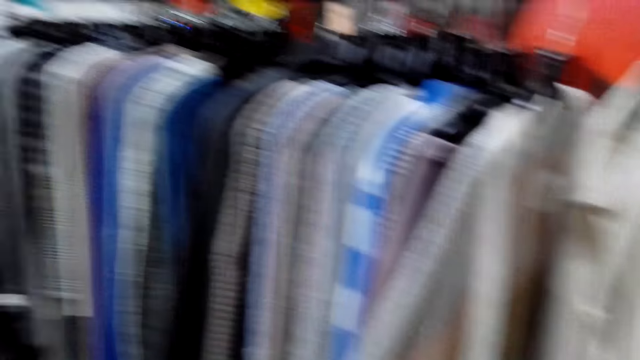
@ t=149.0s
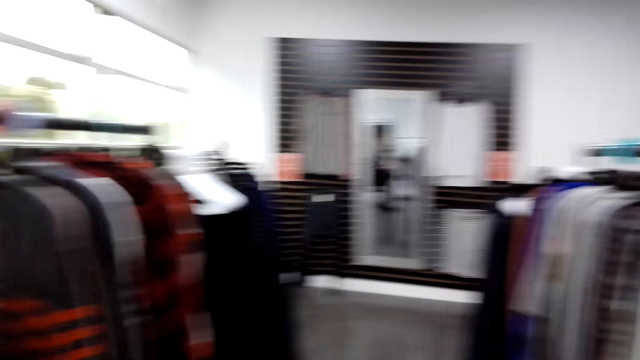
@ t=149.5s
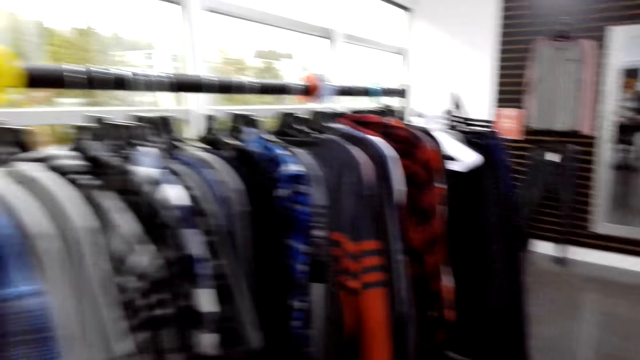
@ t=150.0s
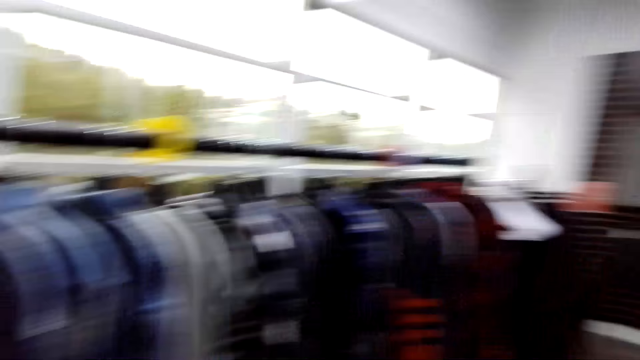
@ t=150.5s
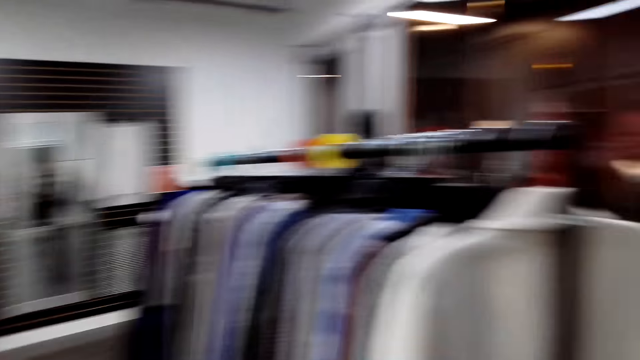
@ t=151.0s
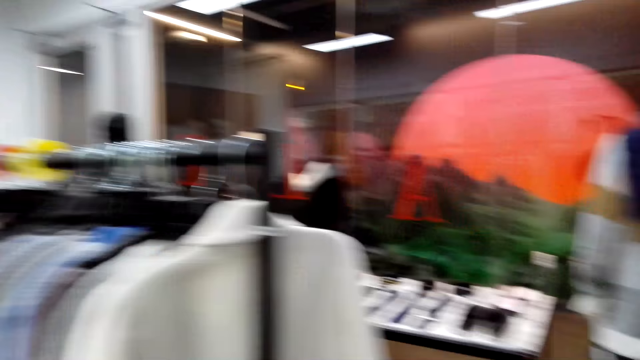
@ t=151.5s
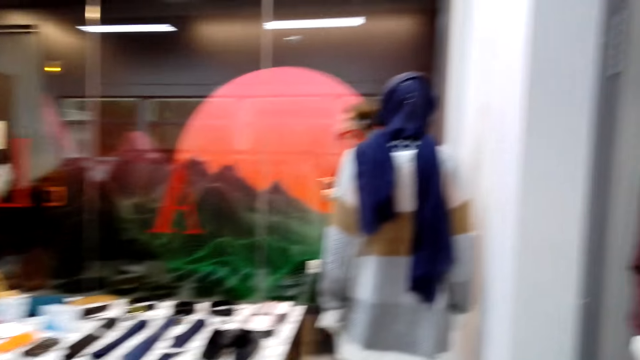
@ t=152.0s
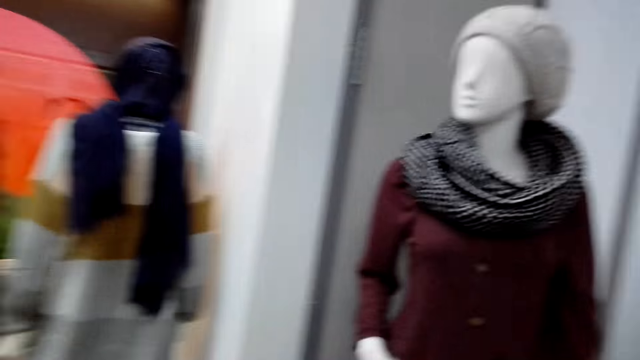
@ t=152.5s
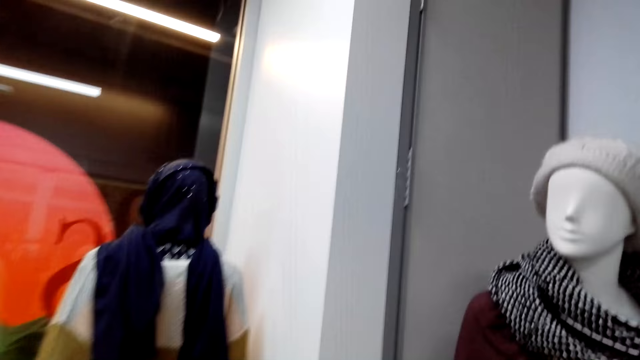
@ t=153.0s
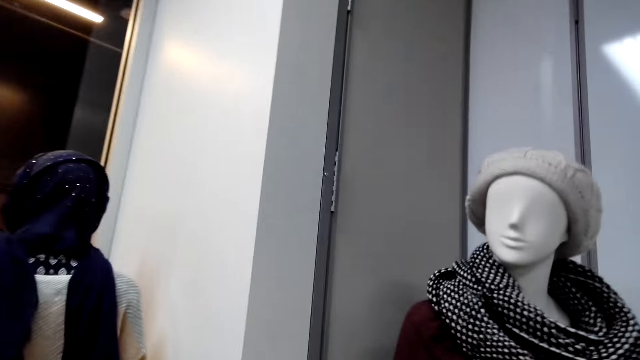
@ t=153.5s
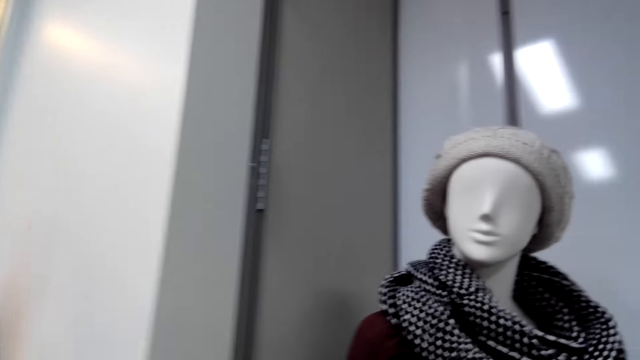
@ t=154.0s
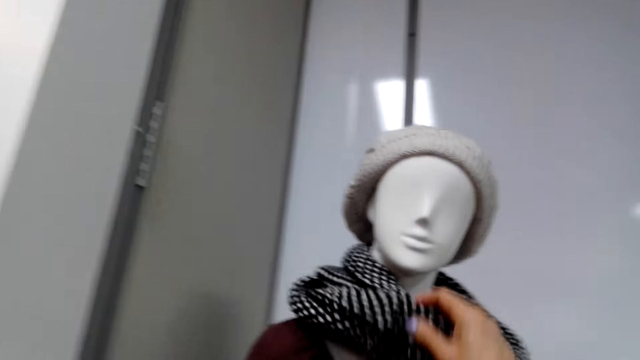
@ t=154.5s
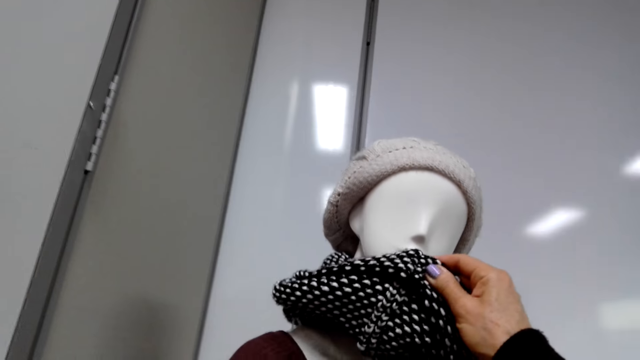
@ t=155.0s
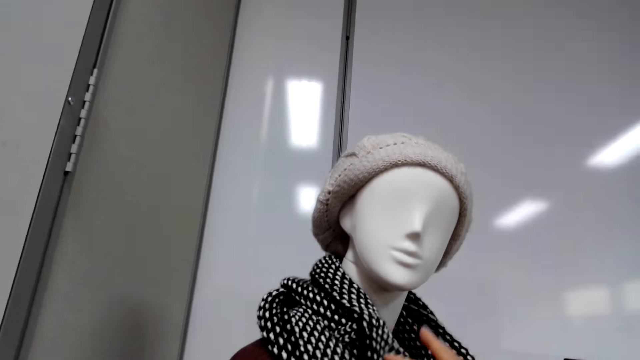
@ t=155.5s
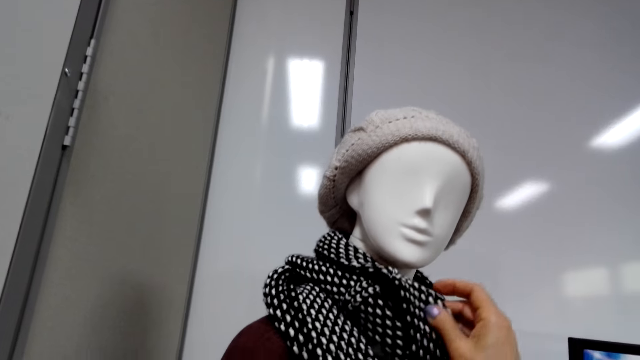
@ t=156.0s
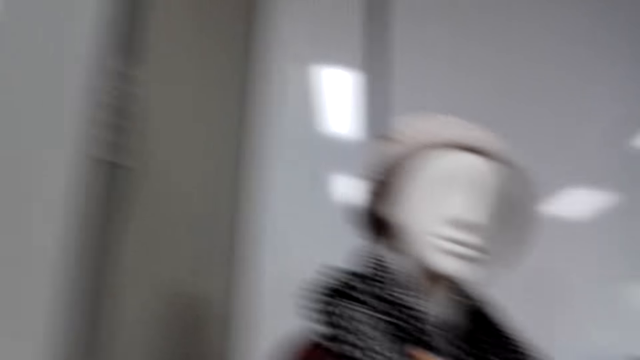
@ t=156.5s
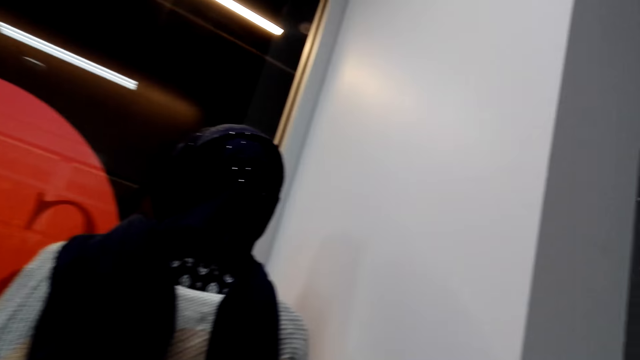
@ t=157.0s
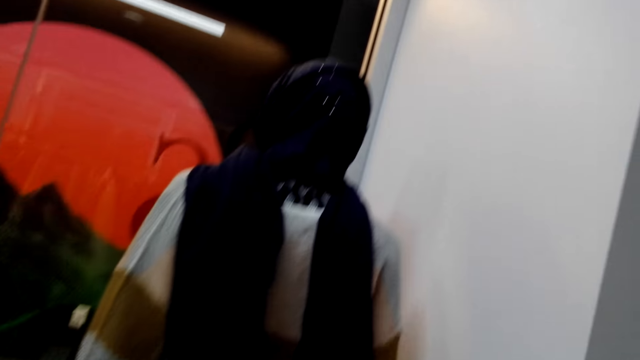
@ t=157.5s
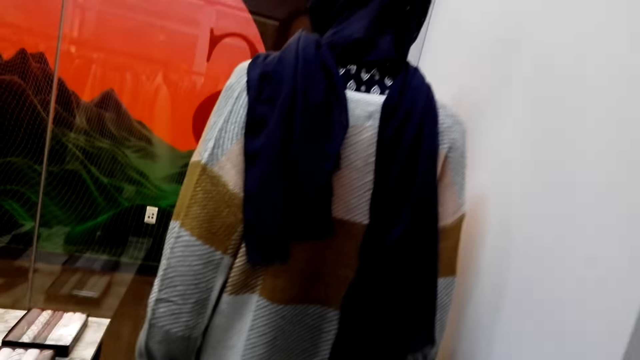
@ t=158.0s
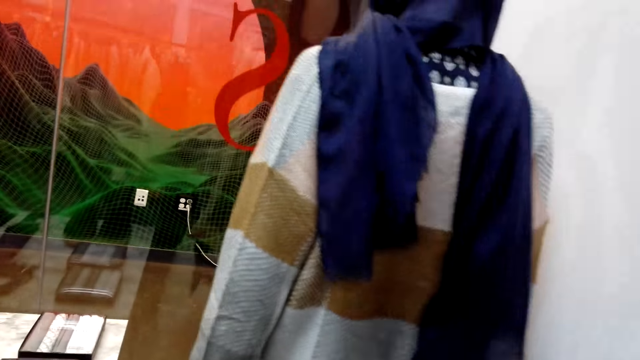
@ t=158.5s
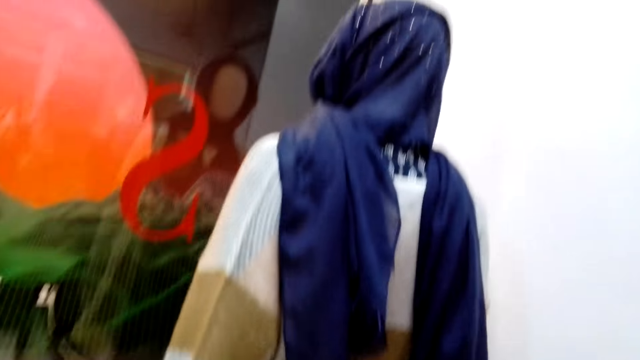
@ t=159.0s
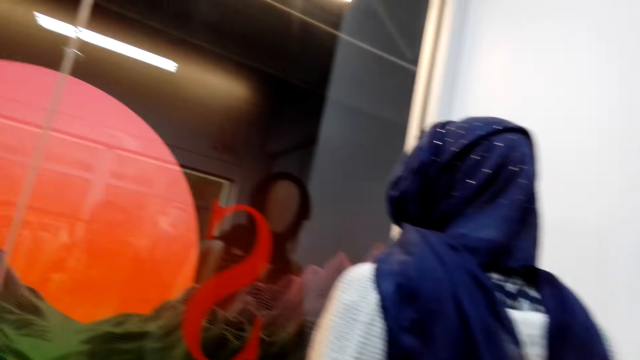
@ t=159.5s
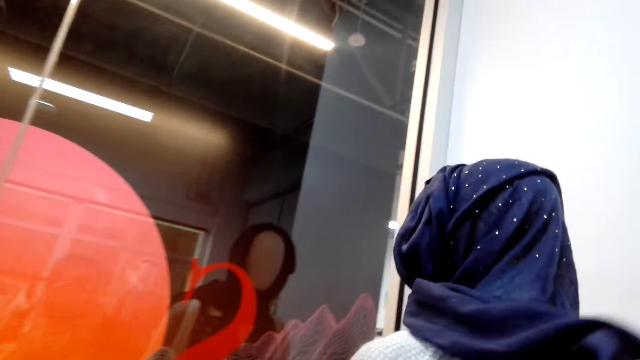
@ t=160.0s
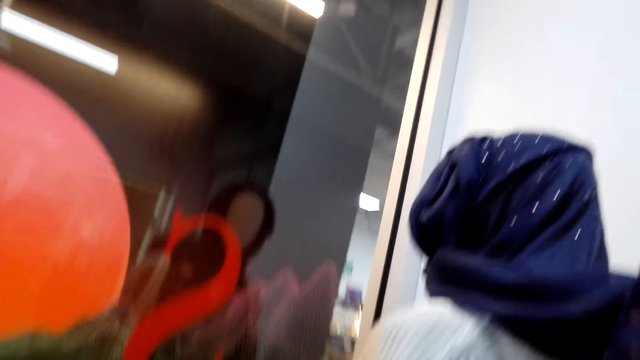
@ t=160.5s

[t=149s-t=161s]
The camera wearer returns the coat. They walk on the floor. They hold the scarf on the dummy. They touch a staff. They stand on the floor.

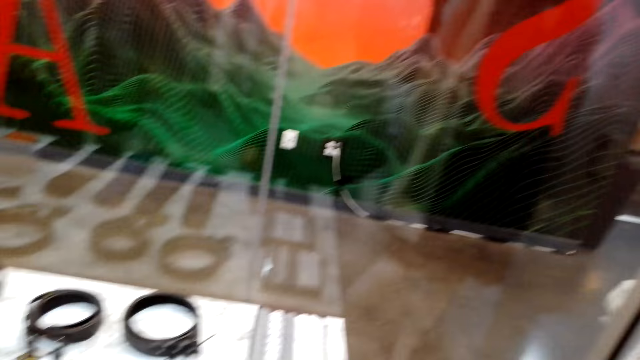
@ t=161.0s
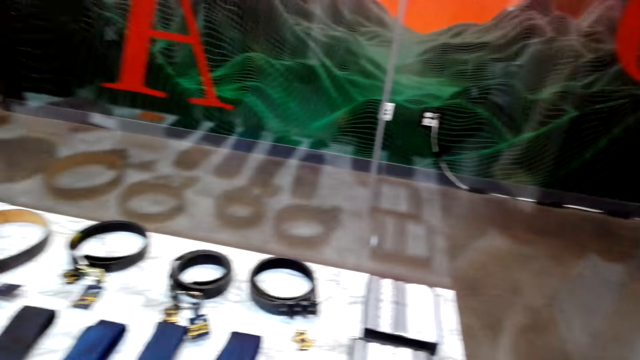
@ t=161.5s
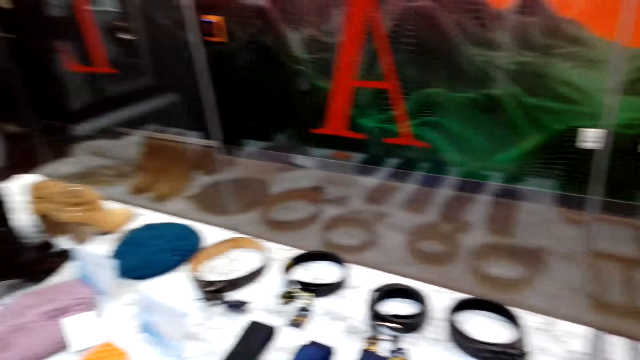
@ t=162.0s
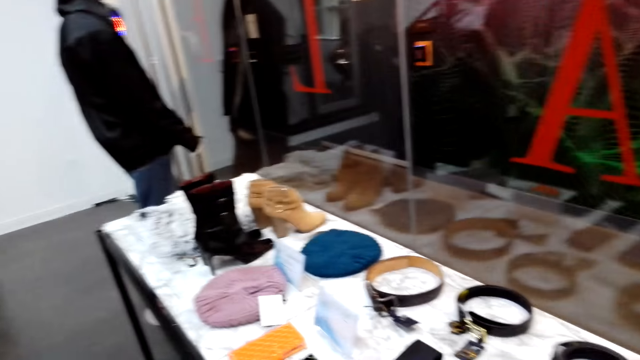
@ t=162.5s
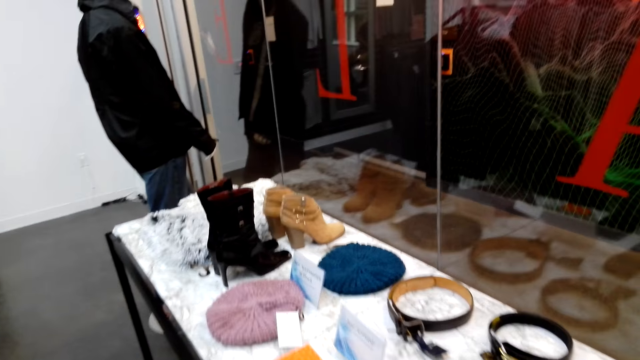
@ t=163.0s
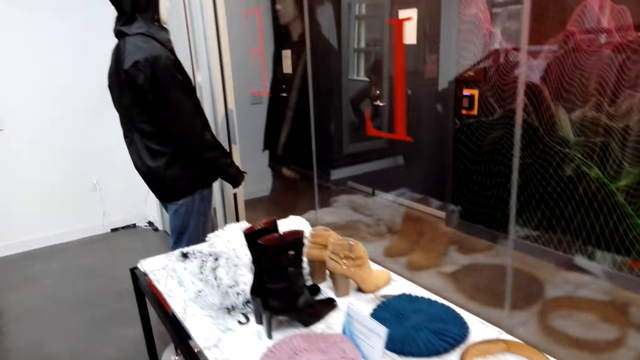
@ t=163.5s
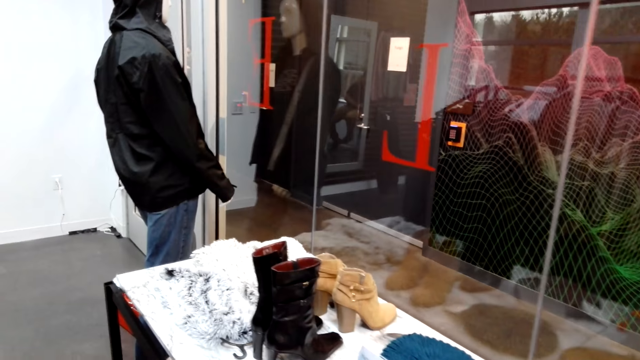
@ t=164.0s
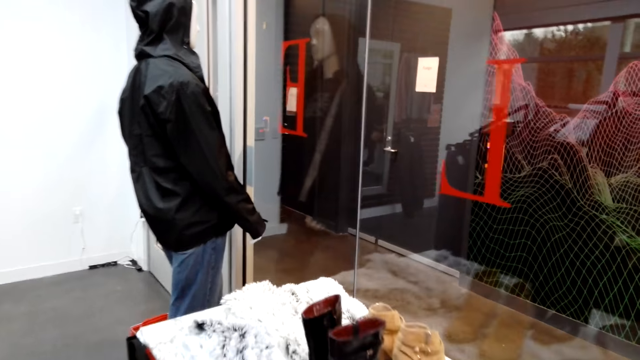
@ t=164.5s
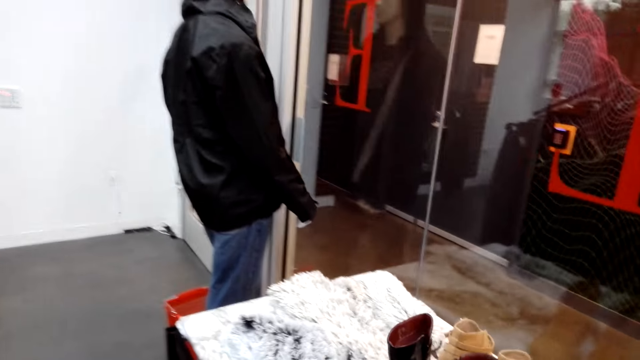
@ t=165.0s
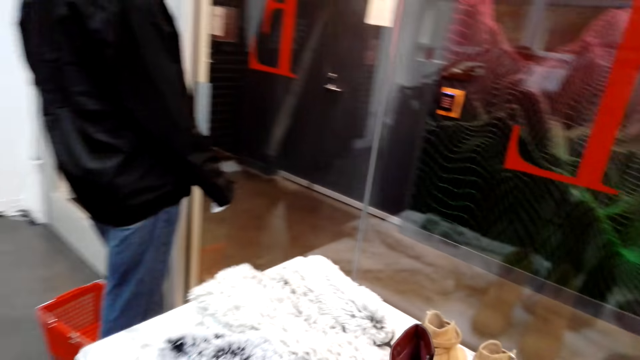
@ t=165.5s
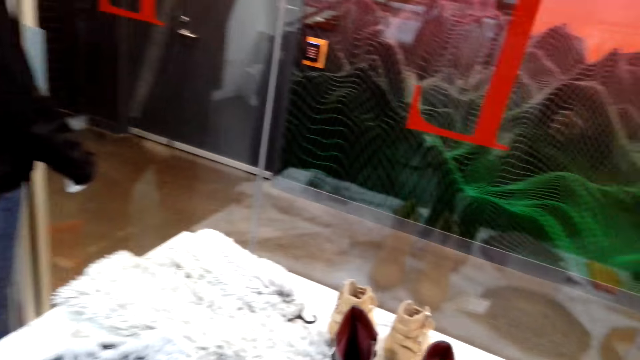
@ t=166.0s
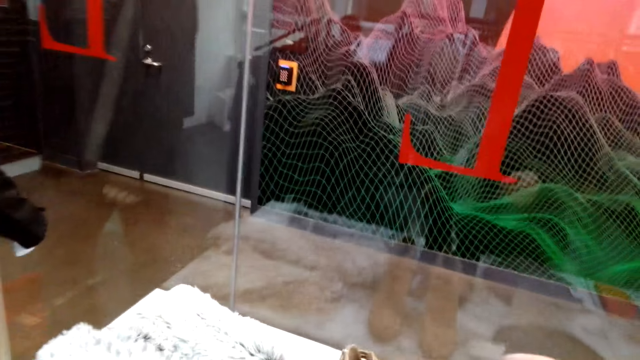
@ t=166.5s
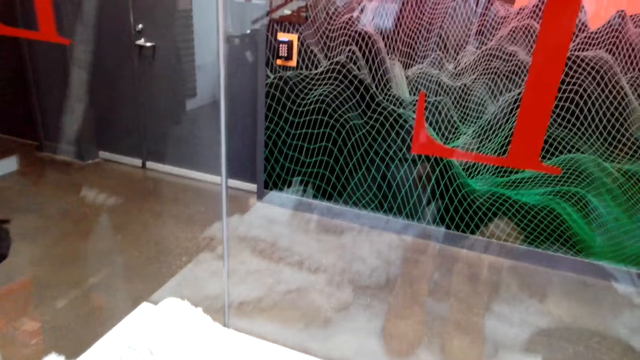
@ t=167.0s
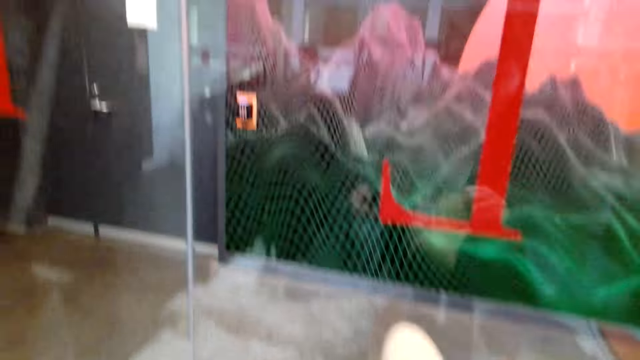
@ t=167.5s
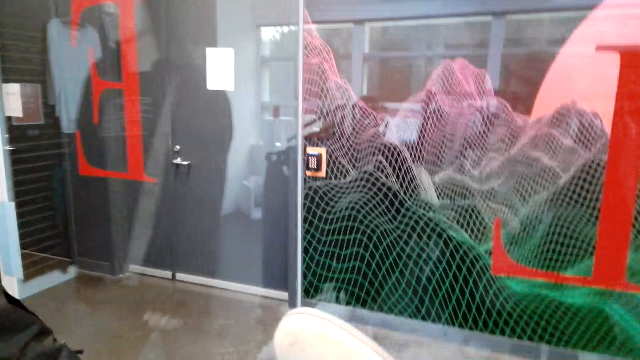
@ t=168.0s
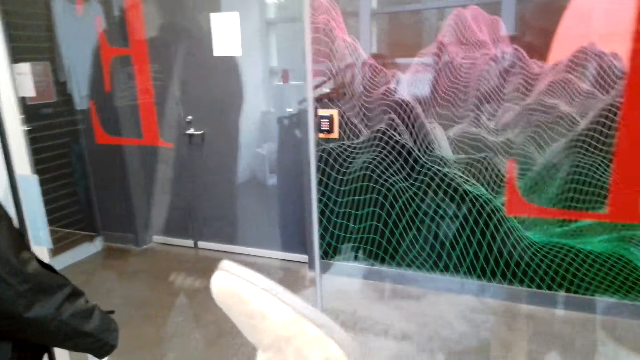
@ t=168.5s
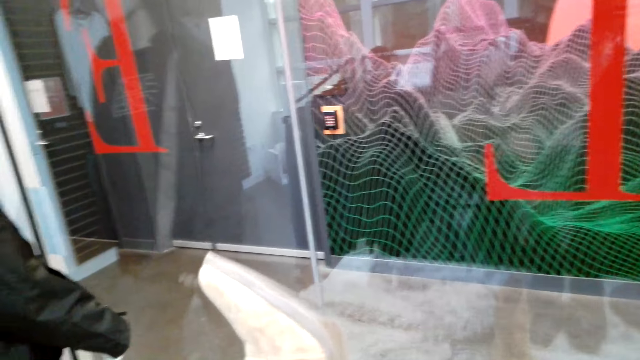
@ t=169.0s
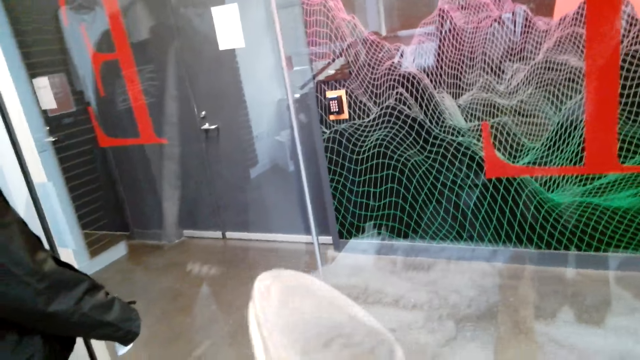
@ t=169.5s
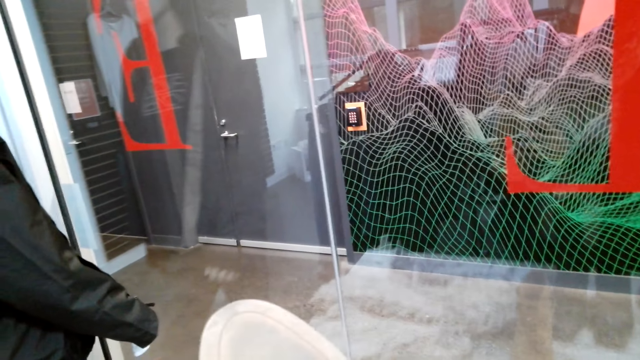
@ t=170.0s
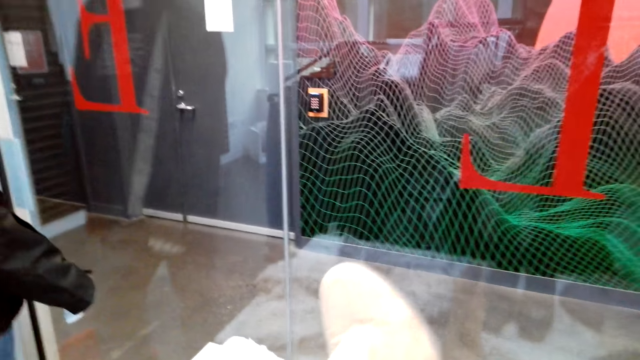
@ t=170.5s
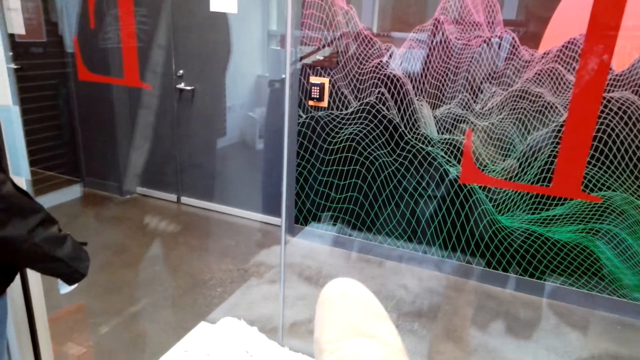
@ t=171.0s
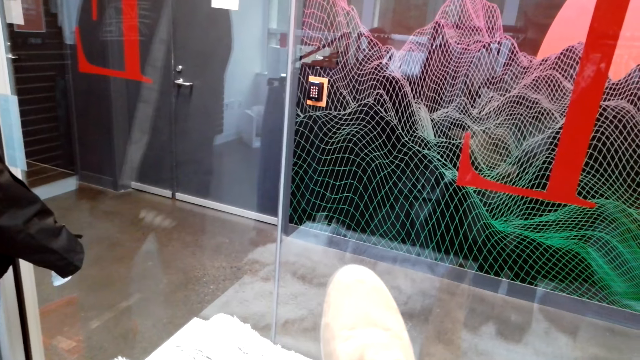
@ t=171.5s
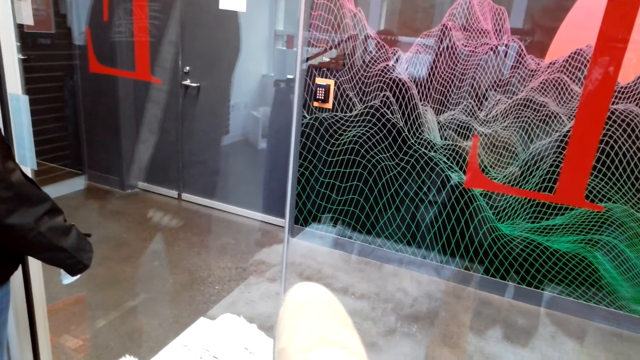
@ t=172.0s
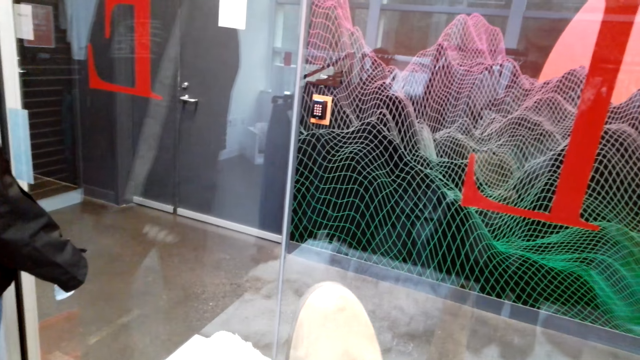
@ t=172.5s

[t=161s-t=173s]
The camera wearer walks on the floor. She looks around. She stands on the floor. She holds the shoe with her hands.
